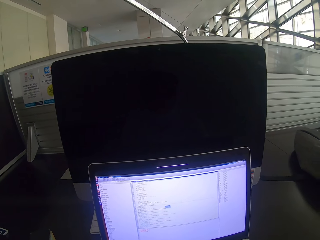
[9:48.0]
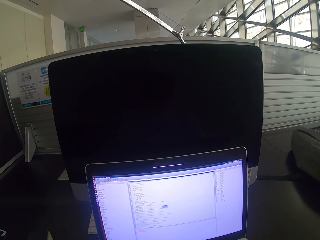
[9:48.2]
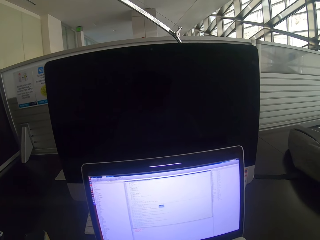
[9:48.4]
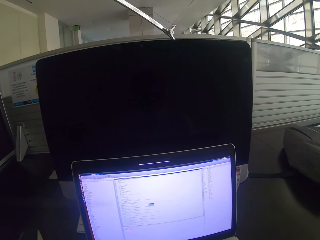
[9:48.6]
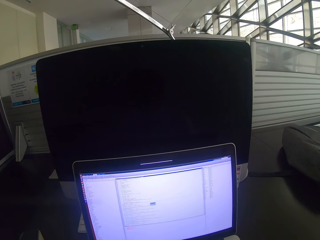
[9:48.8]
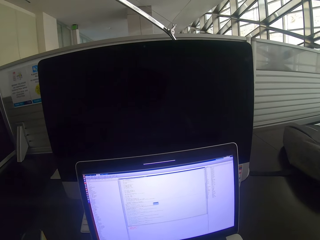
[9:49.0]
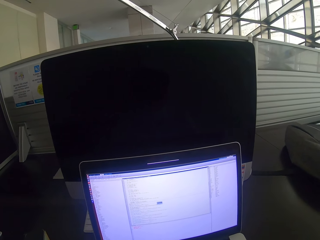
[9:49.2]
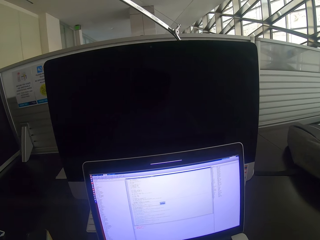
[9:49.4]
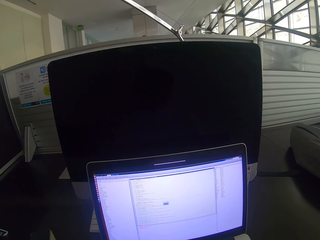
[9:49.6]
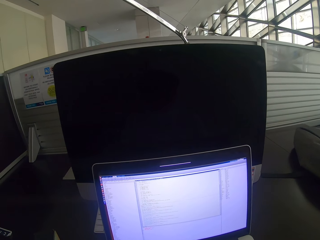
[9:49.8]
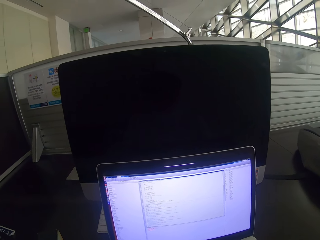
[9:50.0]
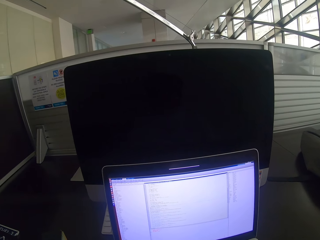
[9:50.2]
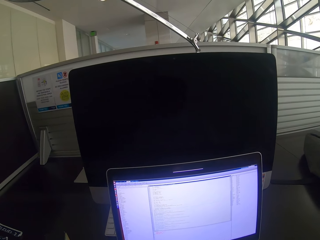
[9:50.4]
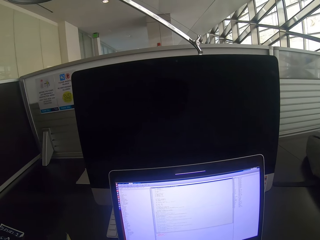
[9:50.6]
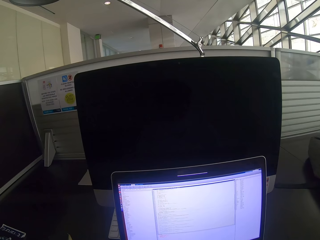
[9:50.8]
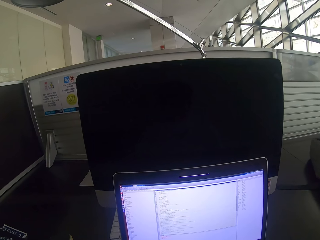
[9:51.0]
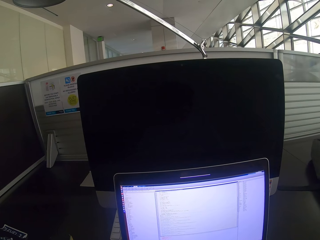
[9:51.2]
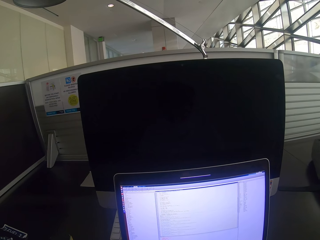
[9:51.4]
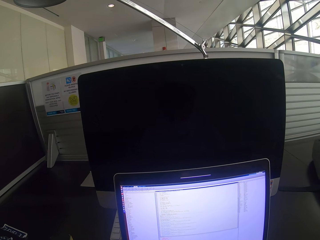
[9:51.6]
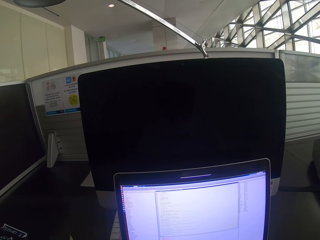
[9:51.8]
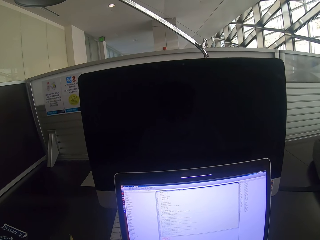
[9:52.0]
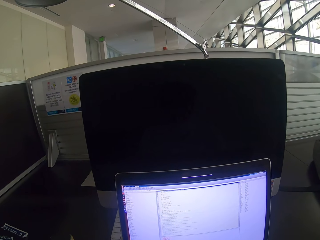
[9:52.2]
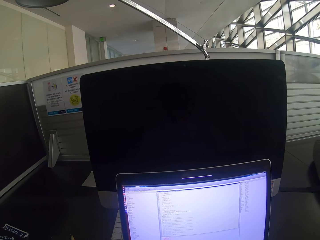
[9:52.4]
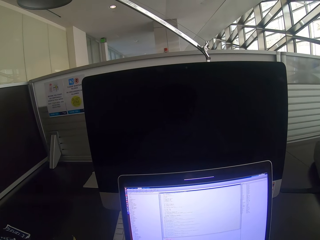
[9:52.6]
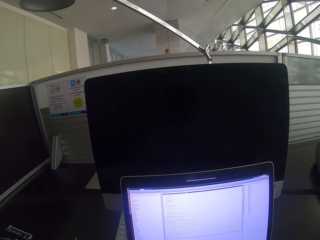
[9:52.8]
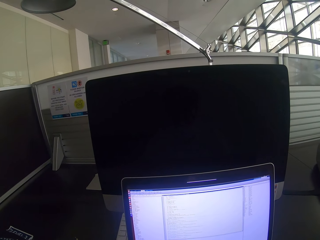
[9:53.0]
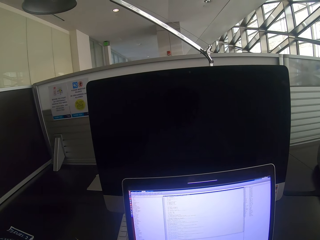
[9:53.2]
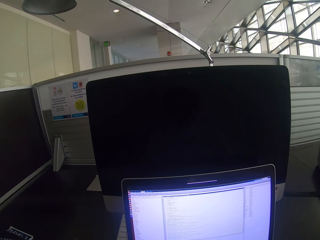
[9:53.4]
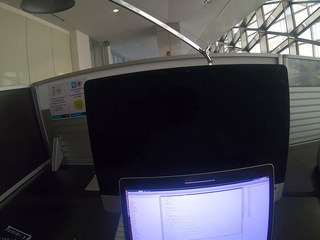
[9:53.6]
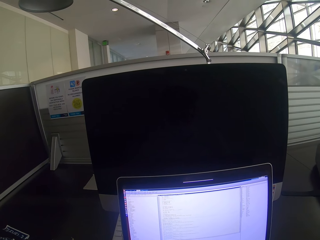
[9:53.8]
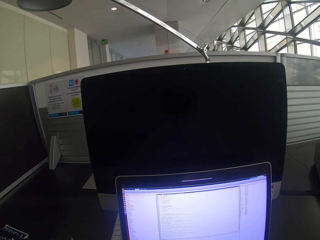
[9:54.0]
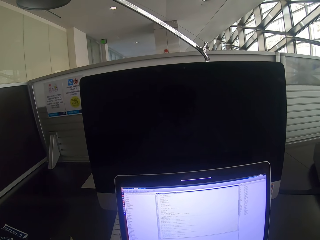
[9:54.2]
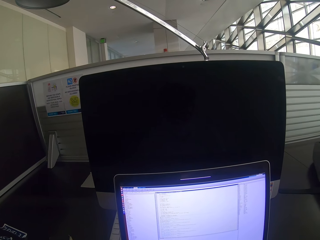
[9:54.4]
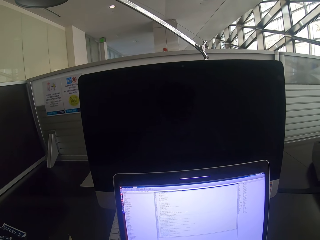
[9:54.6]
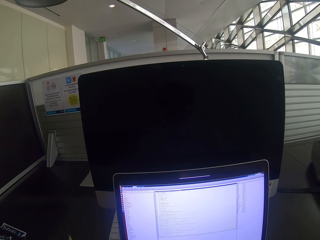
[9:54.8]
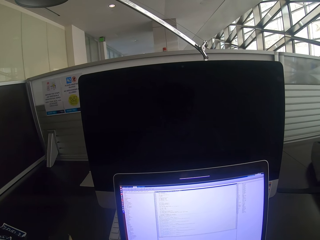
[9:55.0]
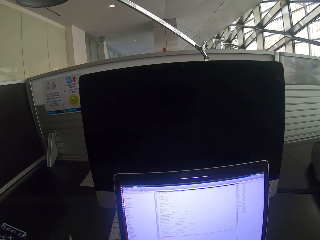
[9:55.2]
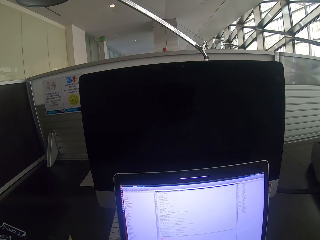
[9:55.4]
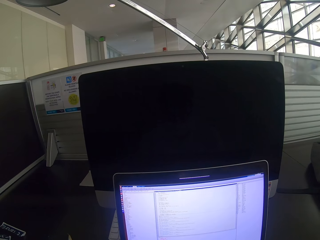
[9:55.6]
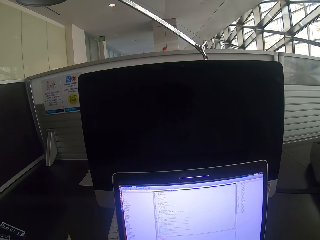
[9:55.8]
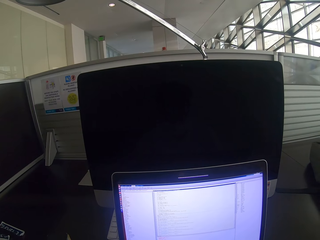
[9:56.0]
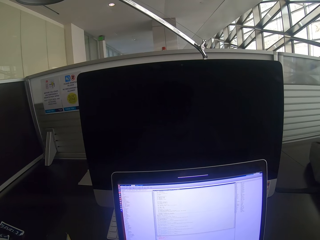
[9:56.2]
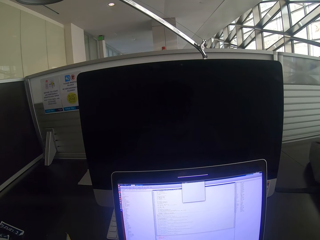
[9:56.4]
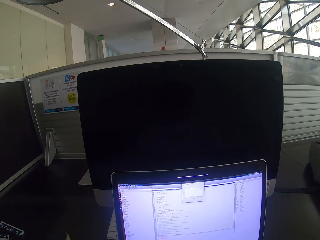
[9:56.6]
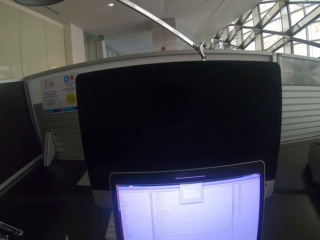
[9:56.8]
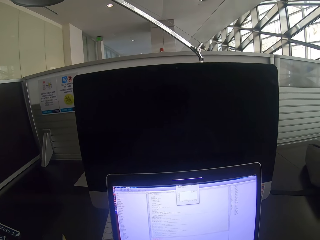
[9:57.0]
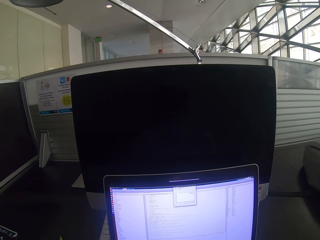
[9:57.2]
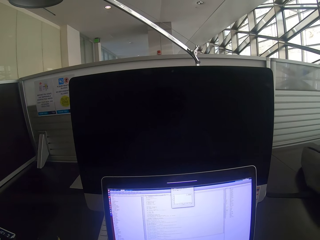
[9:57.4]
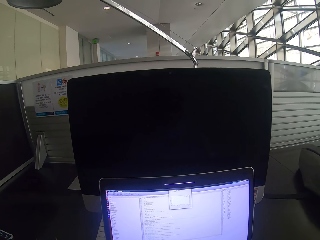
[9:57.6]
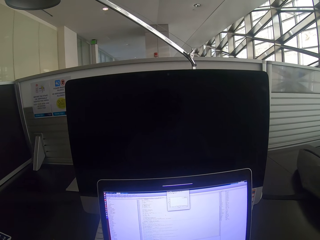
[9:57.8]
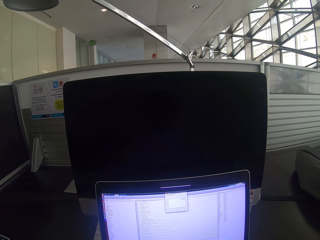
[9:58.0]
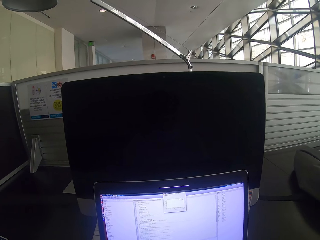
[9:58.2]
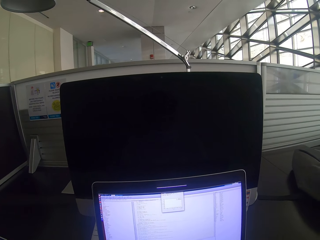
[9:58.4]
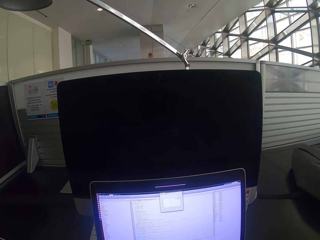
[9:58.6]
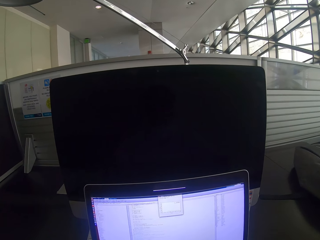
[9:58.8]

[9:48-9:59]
The camera wearer looks at the laptop. They scroll the mouse. They use the laptop.

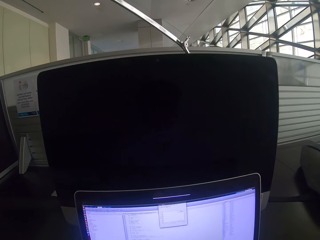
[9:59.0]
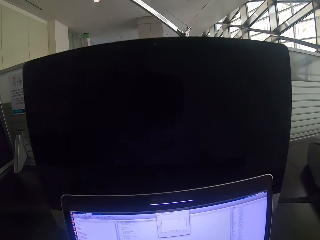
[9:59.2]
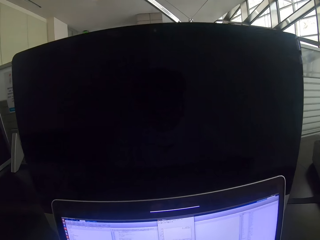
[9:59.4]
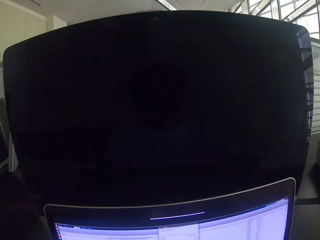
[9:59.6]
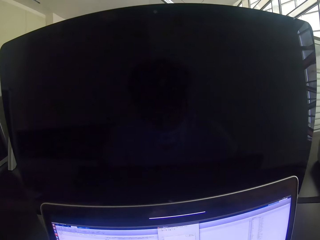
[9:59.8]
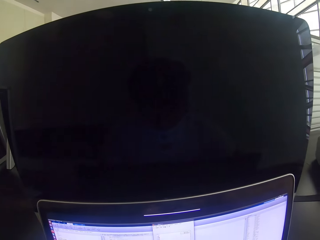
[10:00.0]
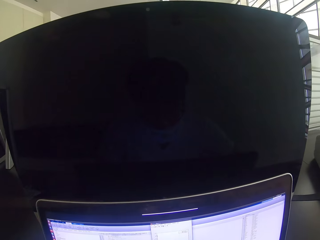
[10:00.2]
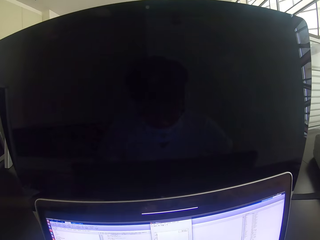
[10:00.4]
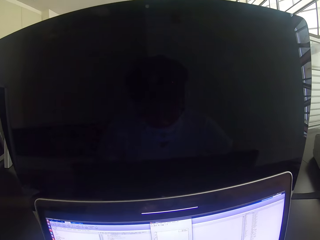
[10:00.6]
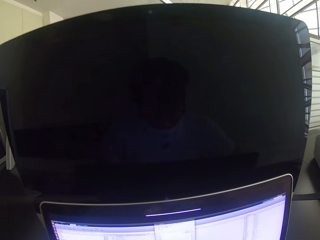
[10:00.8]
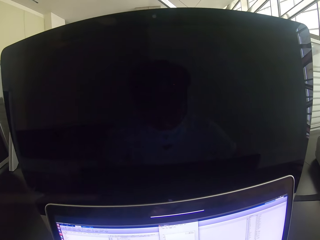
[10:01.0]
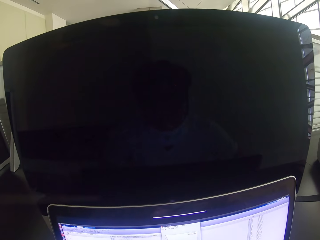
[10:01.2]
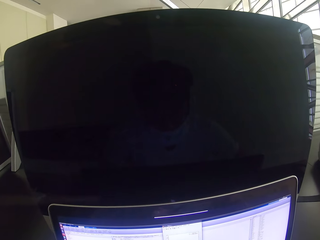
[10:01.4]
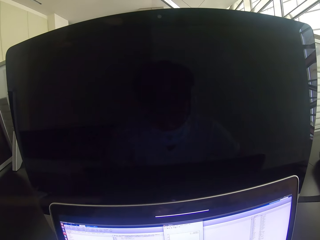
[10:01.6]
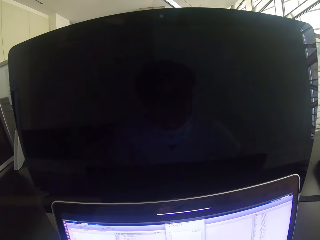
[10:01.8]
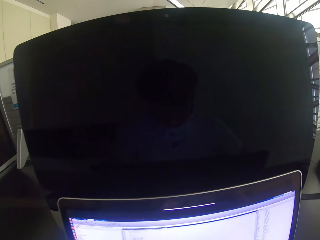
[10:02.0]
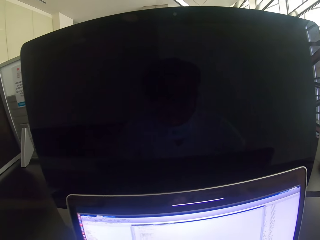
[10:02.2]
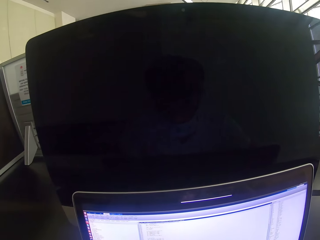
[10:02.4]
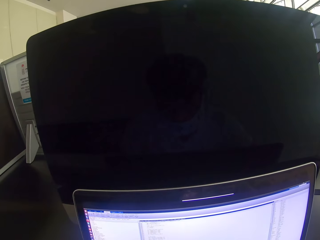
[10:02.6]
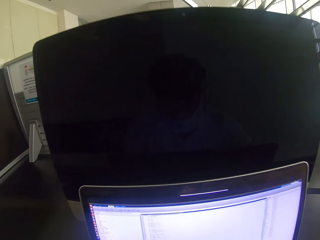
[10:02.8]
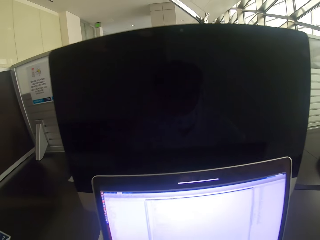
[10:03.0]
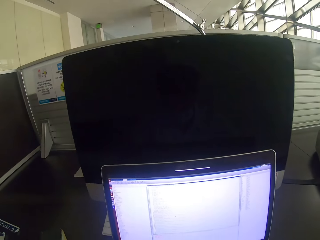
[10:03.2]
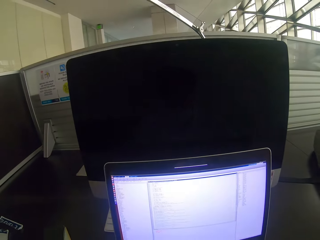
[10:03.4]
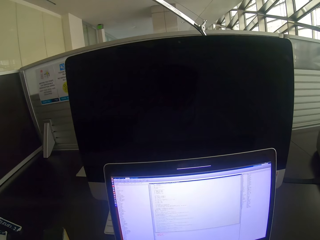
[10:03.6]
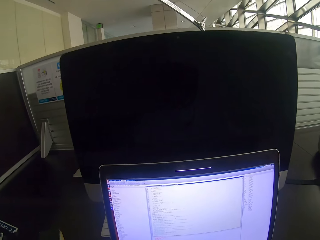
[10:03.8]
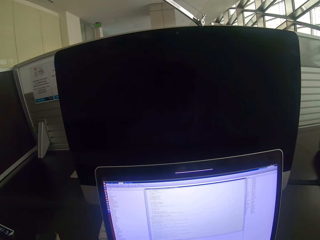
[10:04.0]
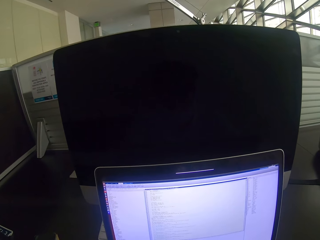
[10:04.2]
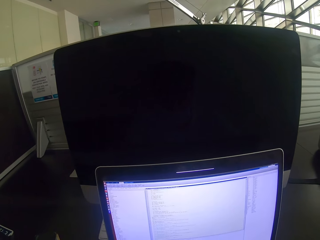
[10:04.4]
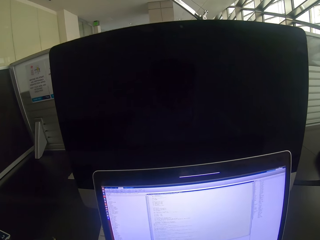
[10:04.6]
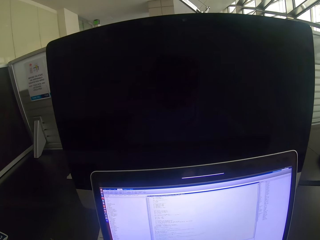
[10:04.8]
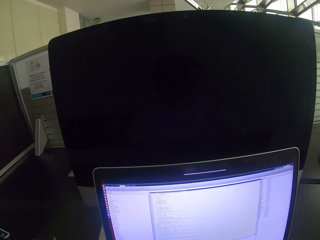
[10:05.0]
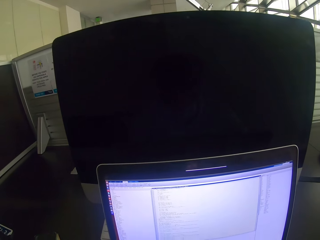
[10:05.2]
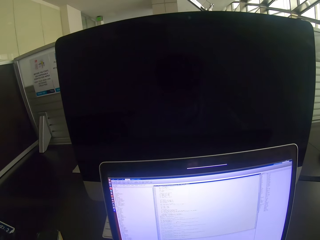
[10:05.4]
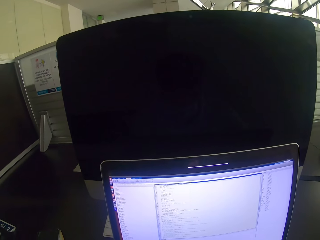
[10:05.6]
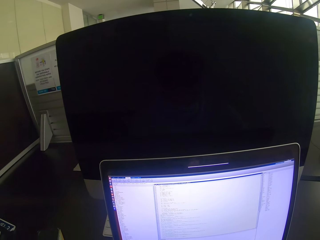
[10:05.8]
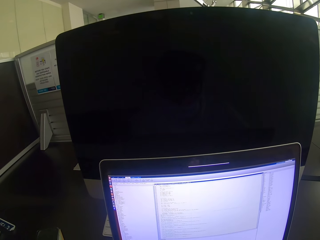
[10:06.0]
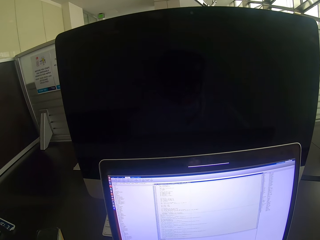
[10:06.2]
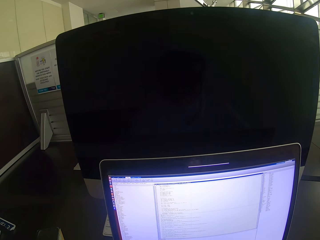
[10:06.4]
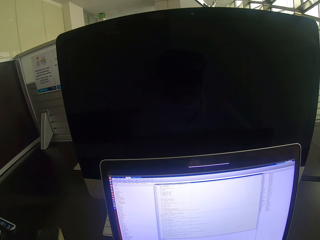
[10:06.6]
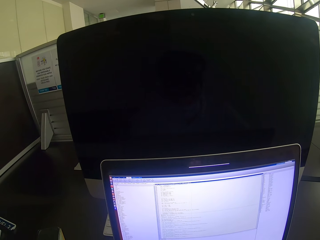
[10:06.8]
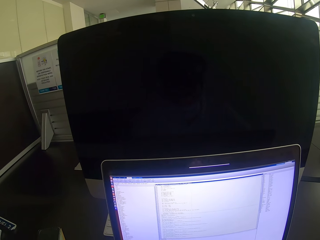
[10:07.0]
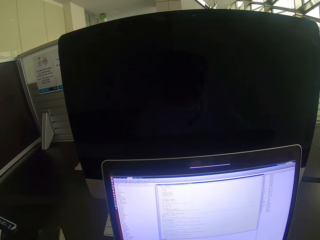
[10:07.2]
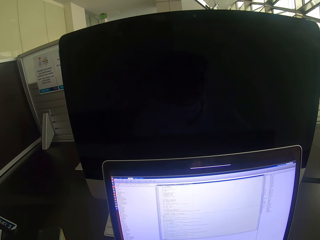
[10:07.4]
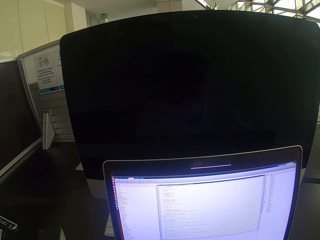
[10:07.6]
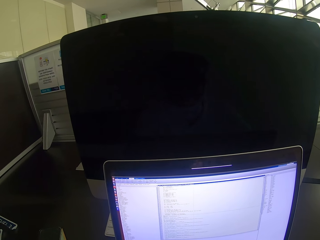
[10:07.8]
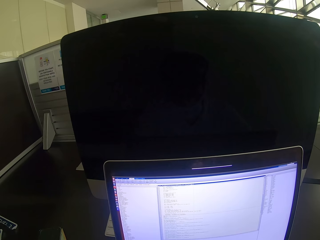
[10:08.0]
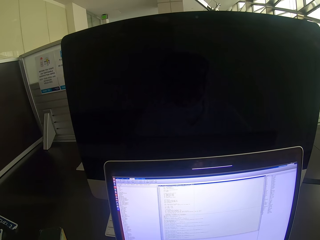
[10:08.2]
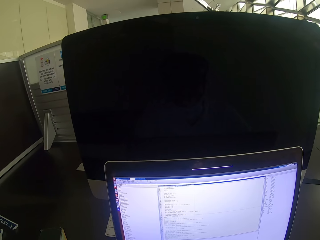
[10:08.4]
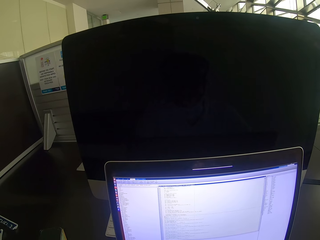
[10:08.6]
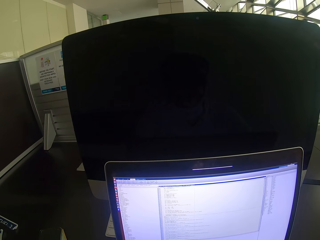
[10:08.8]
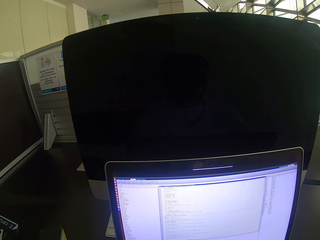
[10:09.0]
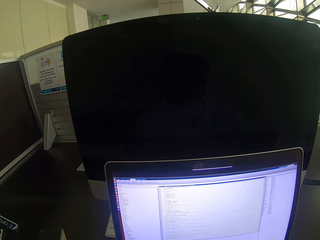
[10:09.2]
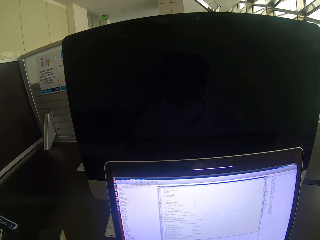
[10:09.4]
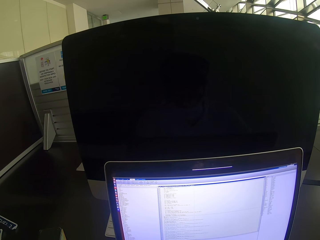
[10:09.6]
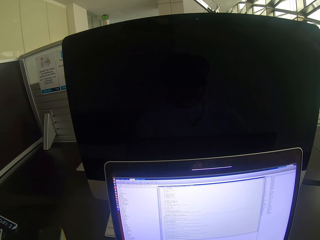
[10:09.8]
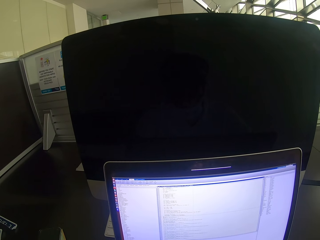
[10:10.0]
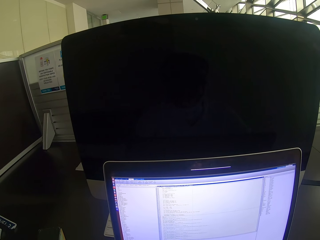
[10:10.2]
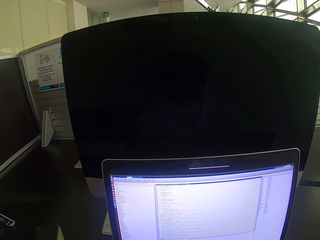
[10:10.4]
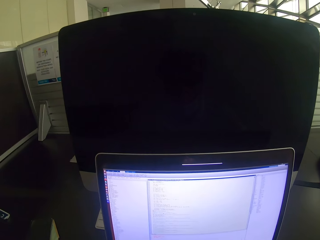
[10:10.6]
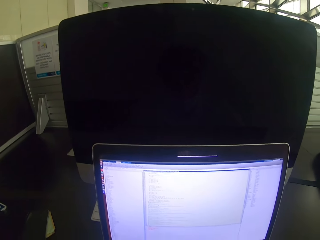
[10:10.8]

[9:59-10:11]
The camera wearer moves closer to the laptop. They move slightly away from the laptop. They look at the laptop.
